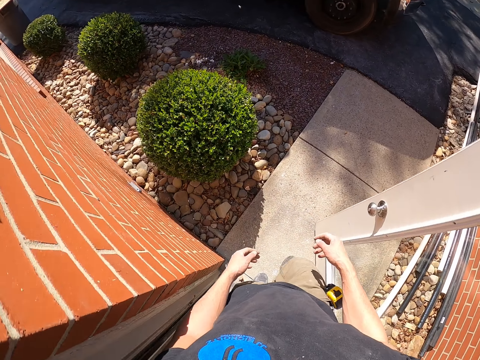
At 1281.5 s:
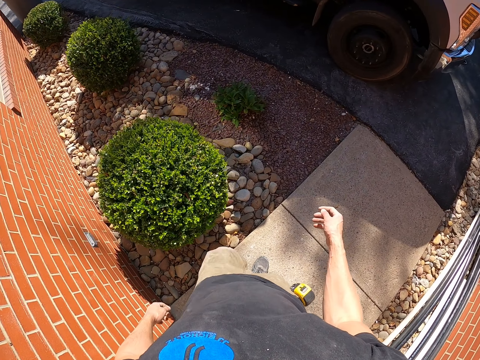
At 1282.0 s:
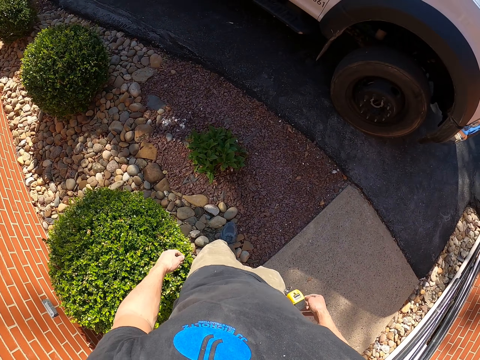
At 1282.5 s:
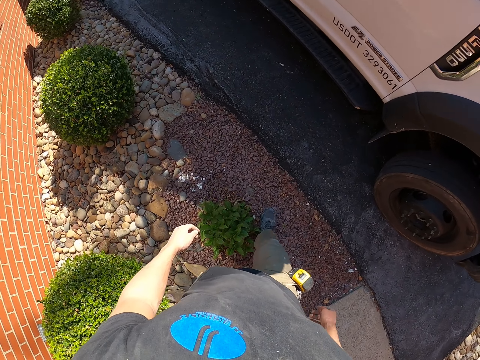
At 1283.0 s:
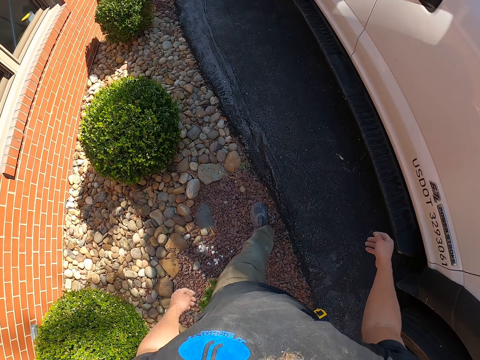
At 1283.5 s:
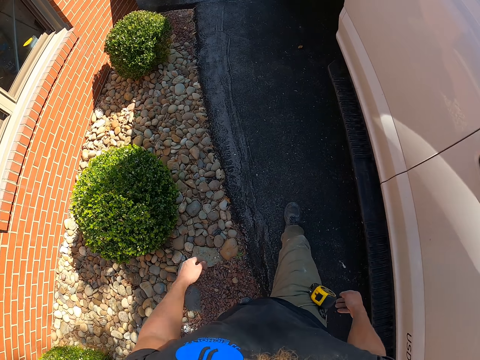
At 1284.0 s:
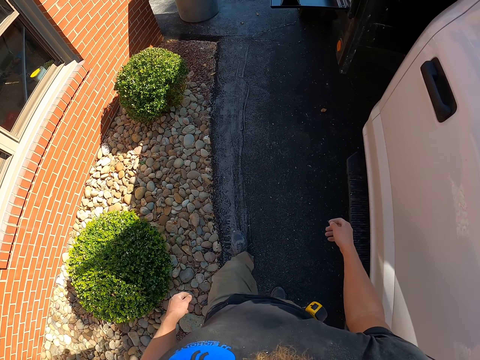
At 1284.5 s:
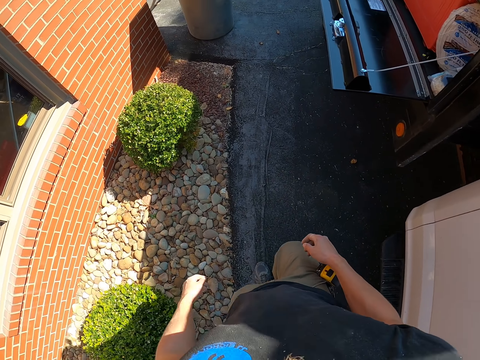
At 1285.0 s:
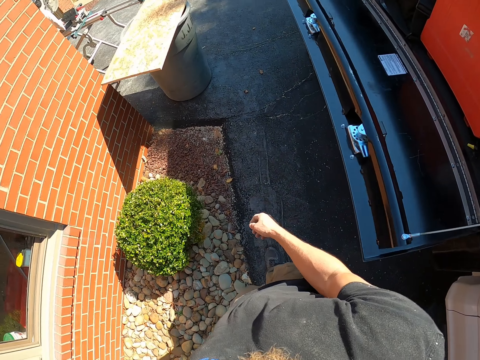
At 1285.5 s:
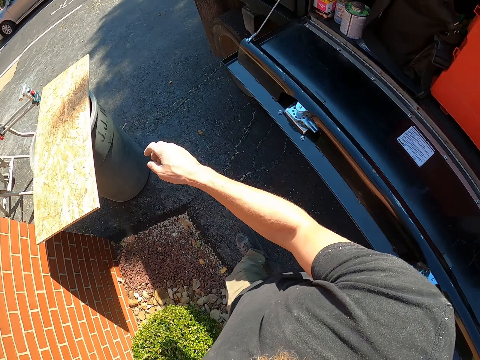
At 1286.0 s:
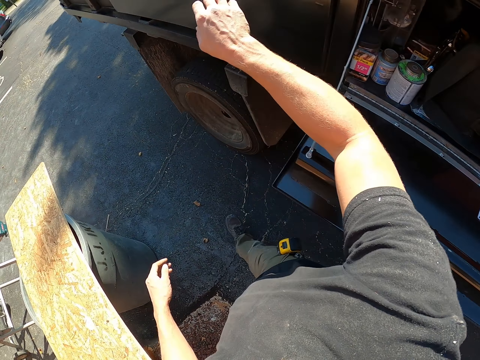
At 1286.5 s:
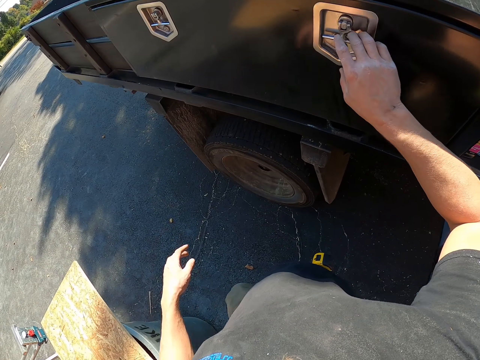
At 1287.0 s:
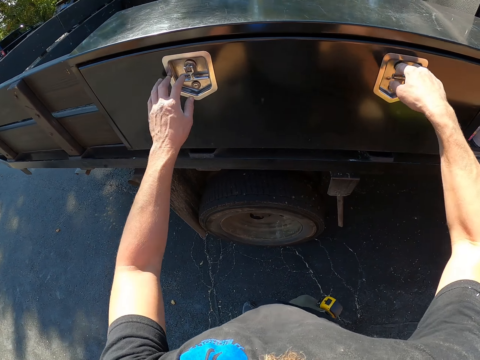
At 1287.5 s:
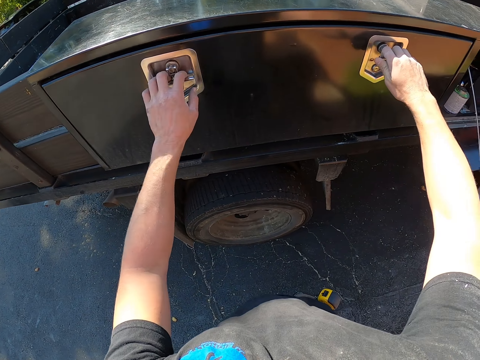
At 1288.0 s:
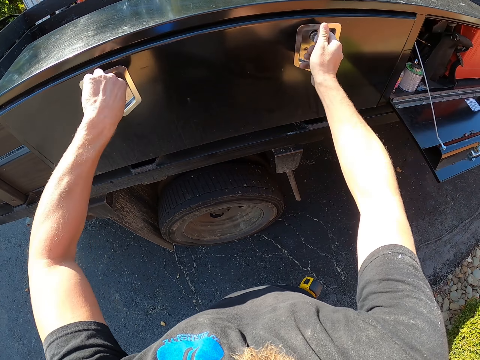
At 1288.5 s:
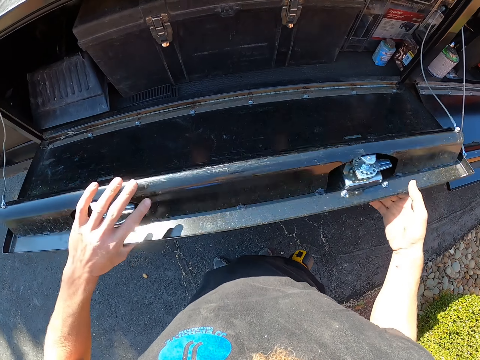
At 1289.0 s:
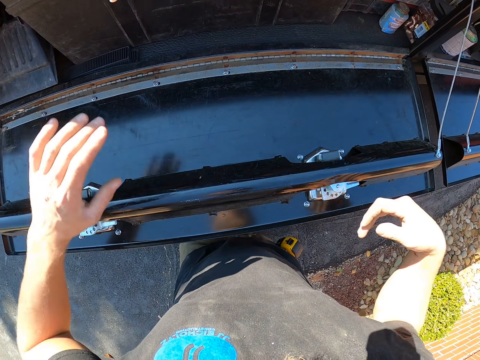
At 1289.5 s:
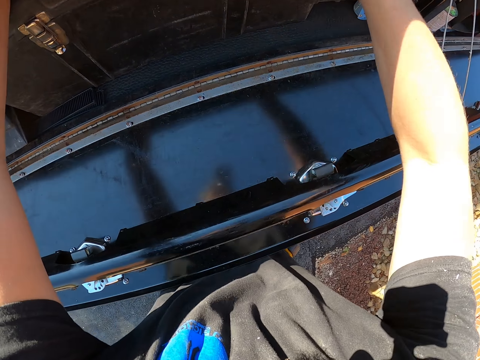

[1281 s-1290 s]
The camera wearer opens the trunk.
